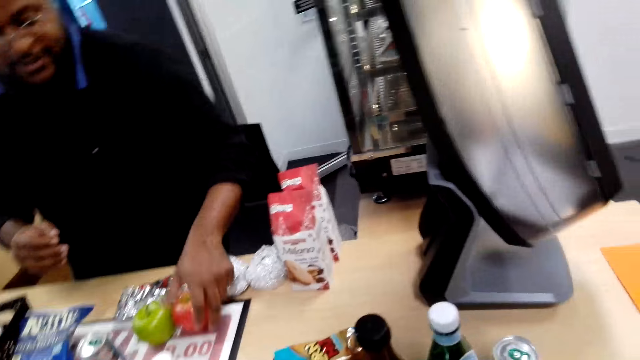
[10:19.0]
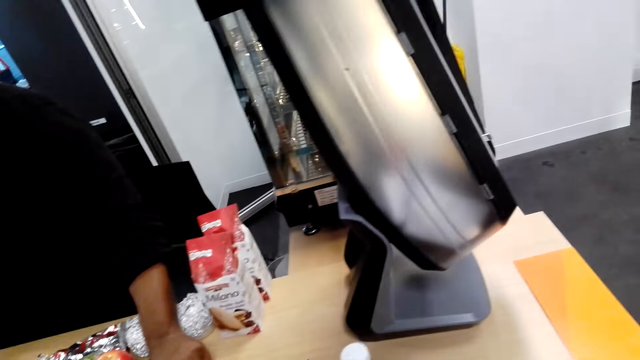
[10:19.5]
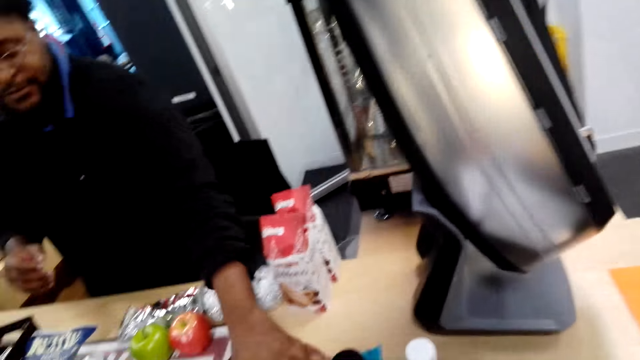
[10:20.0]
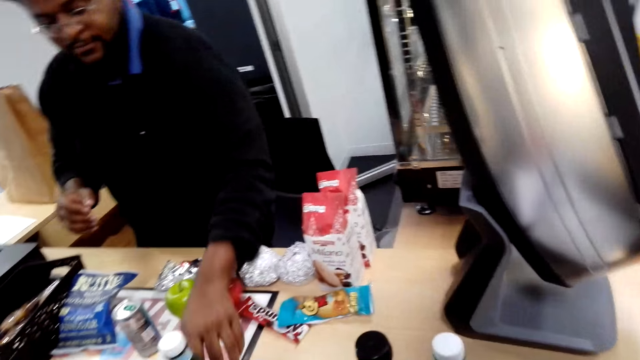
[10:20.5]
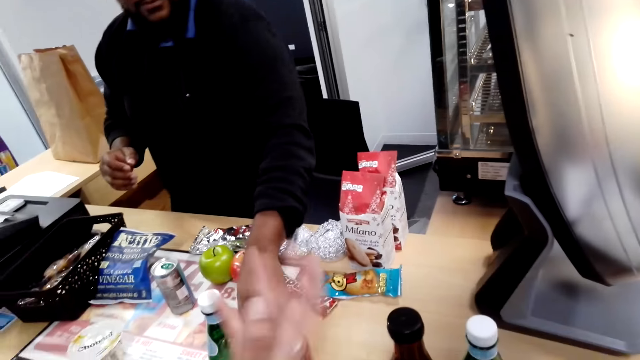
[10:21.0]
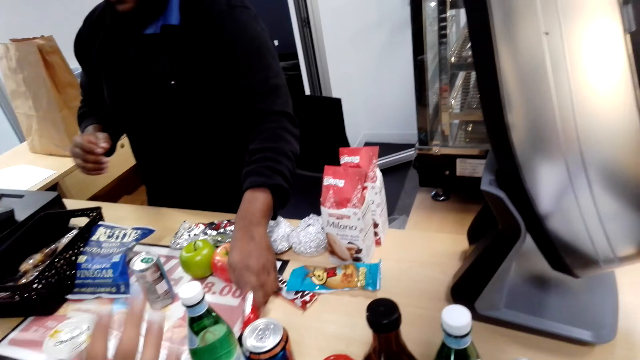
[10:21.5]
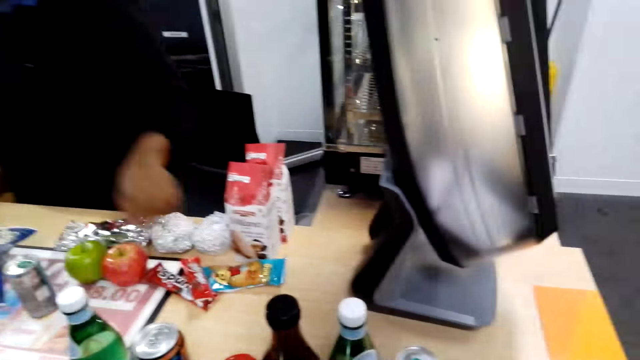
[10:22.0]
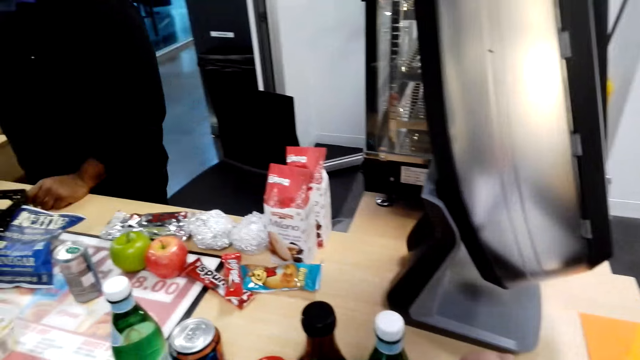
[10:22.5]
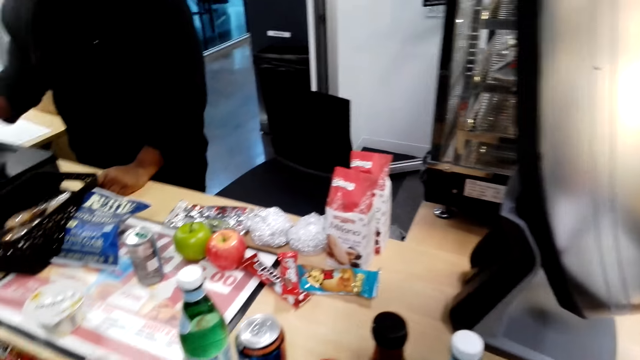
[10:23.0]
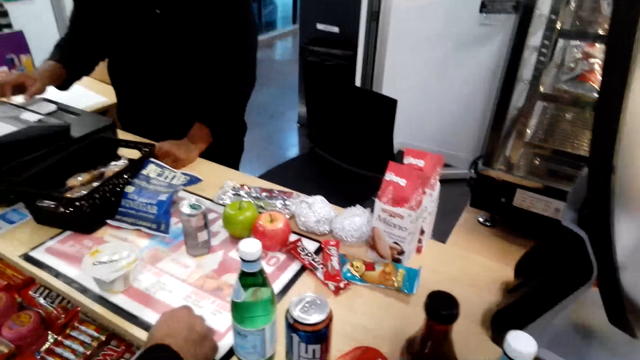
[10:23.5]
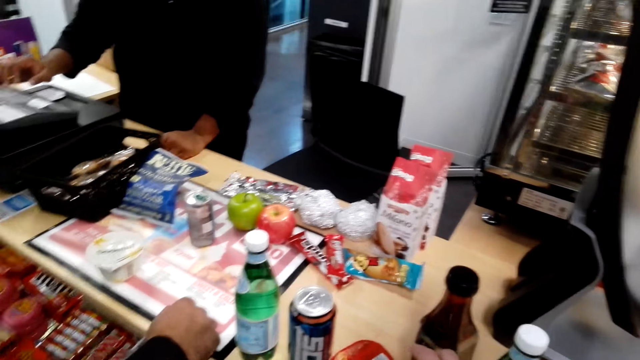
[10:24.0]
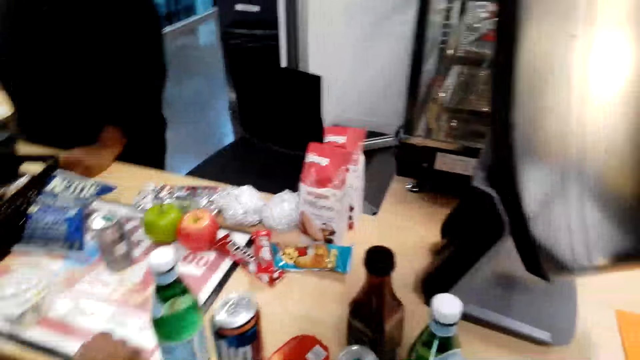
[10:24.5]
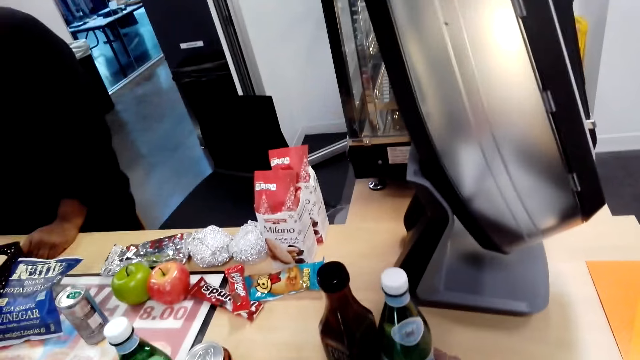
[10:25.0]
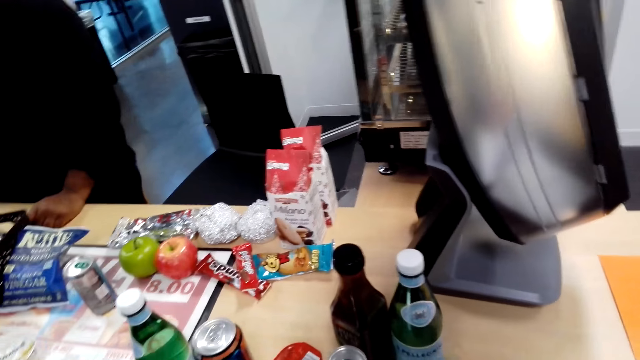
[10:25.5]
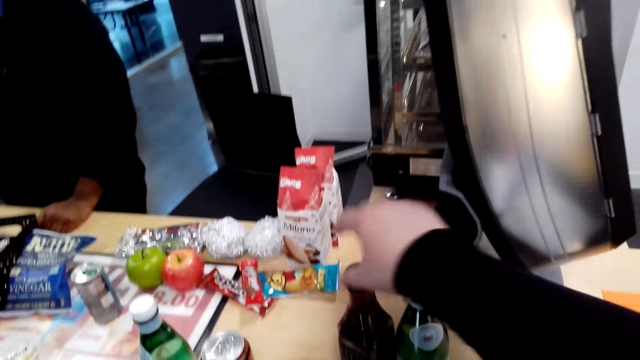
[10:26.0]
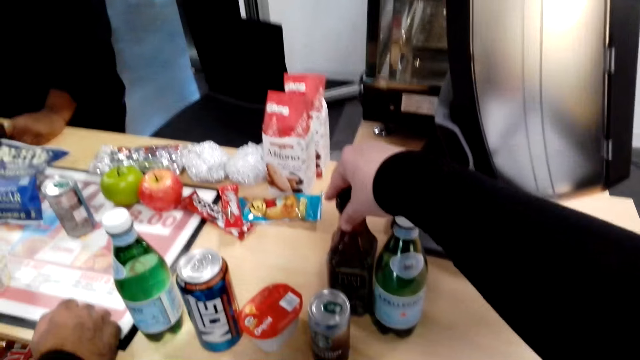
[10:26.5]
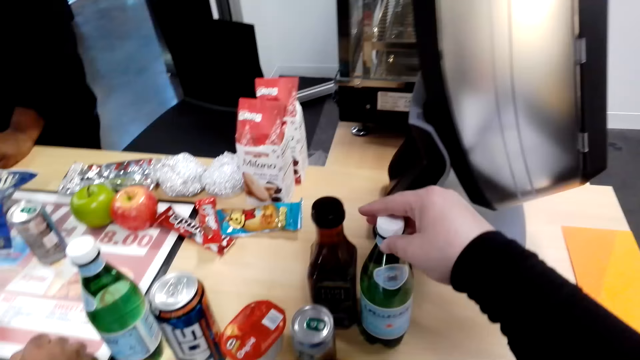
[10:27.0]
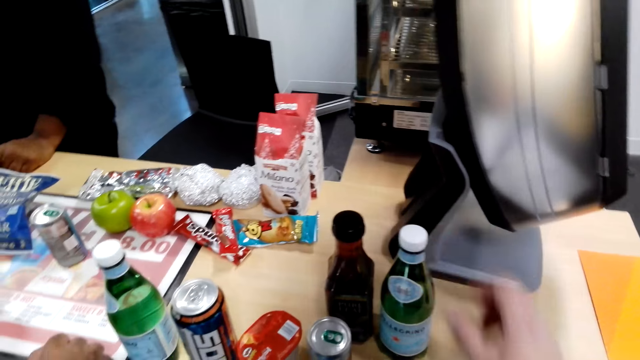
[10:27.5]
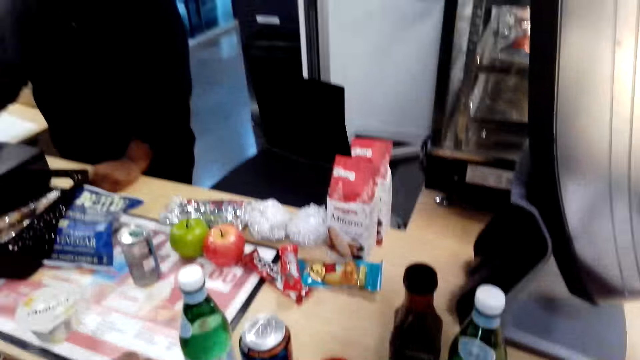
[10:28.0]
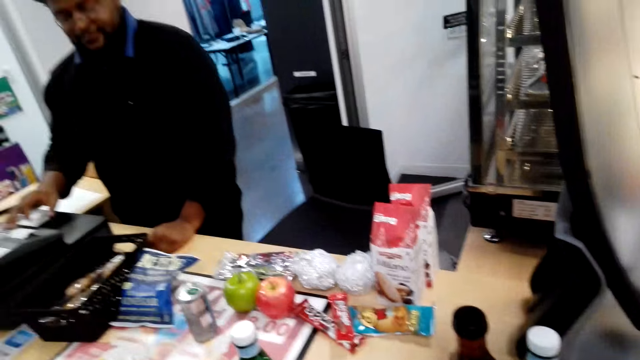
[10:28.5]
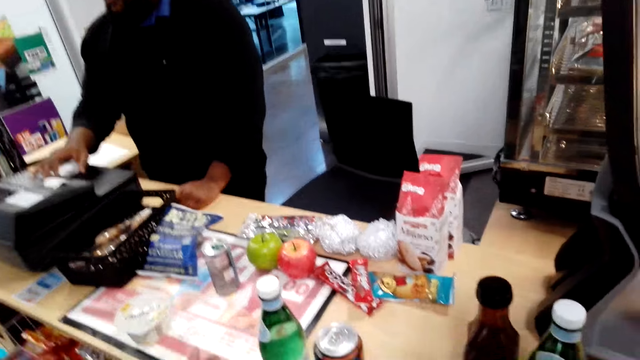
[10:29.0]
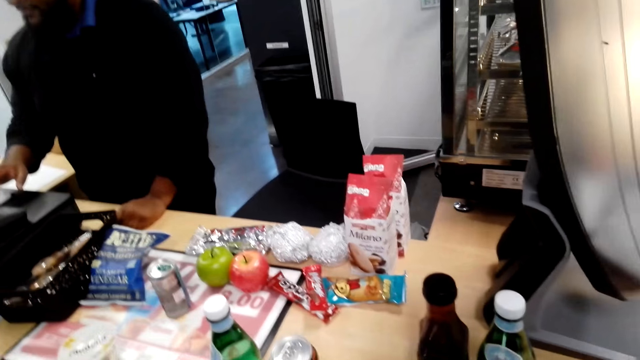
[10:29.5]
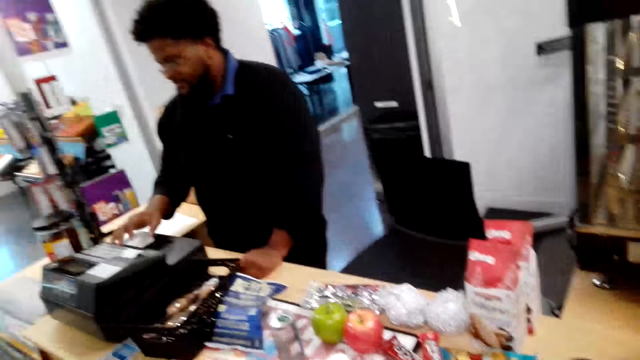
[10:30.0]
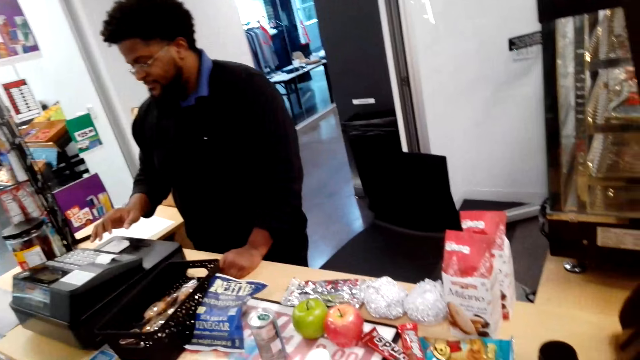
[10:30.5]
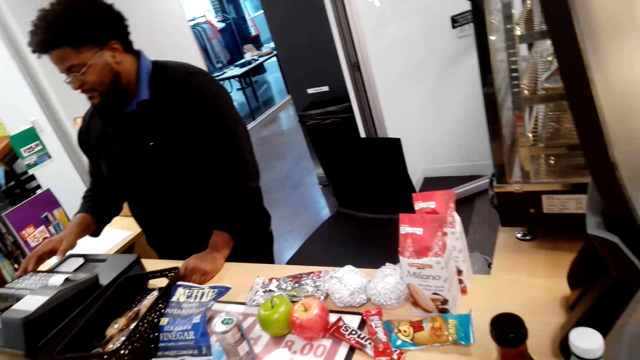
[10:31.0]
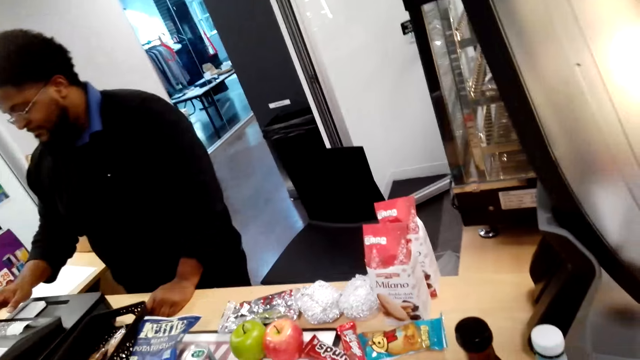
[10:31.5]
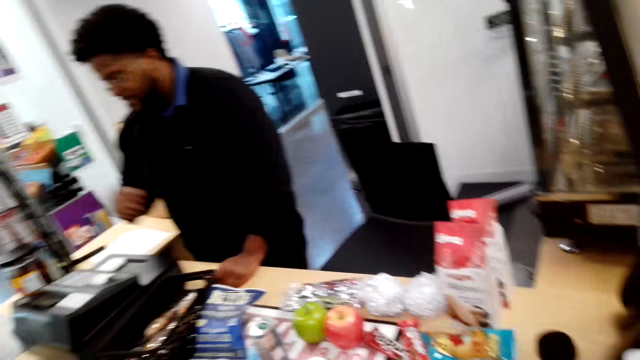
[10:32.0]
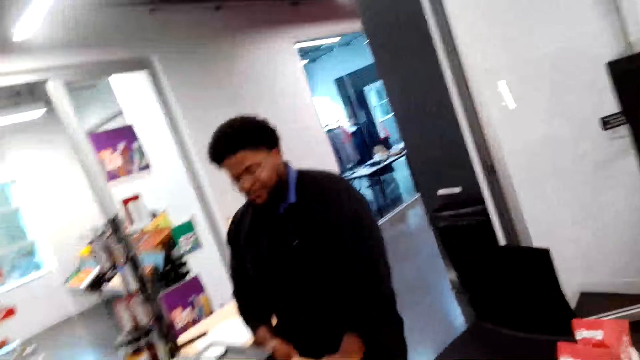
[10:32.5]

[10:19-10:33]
The camera wearer looks around. A man operates the billing machine. The camera wearer holds the bottle on the table. The man operates the billing machine. The camera wearer talks to the man.

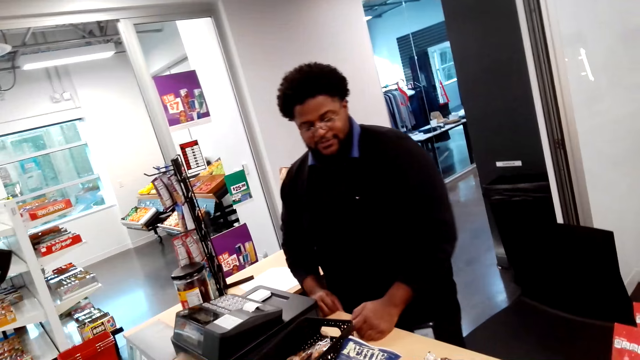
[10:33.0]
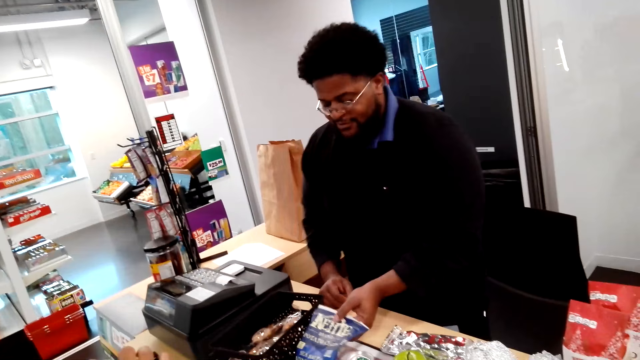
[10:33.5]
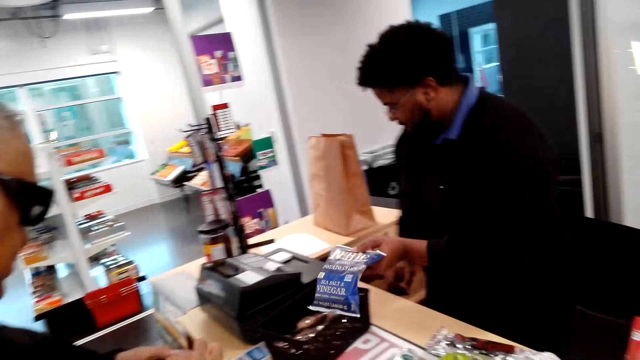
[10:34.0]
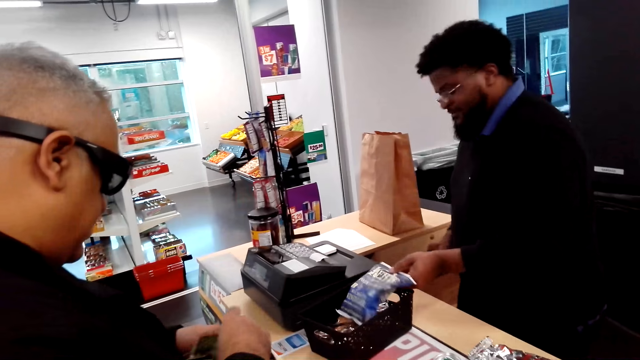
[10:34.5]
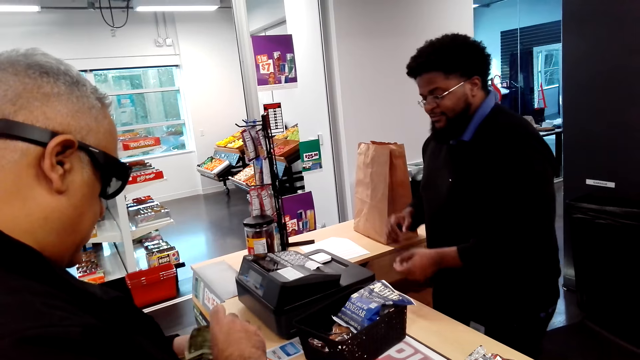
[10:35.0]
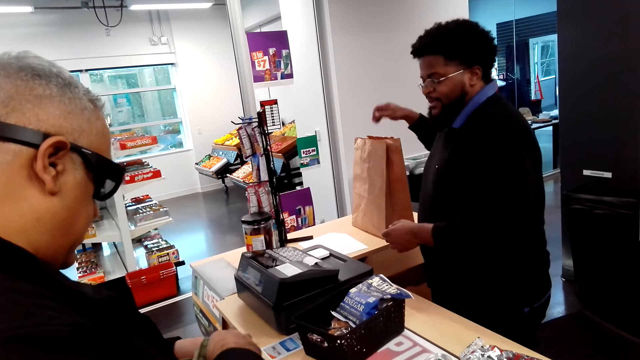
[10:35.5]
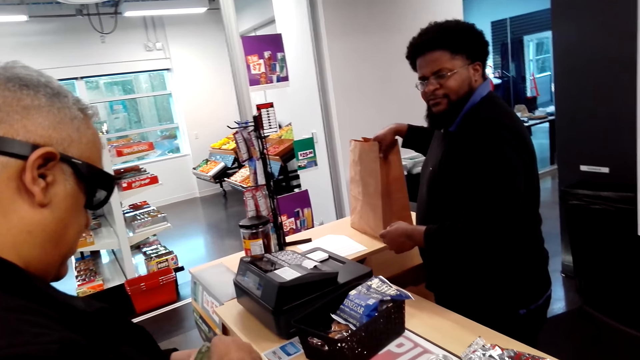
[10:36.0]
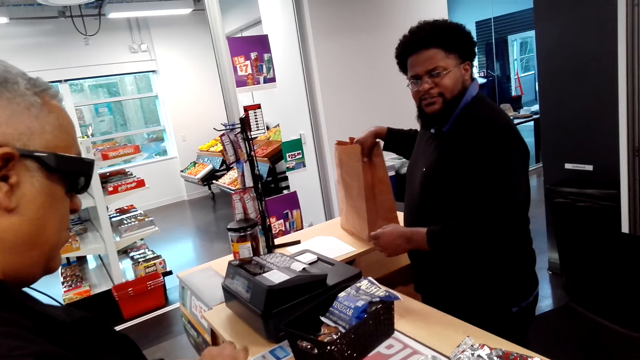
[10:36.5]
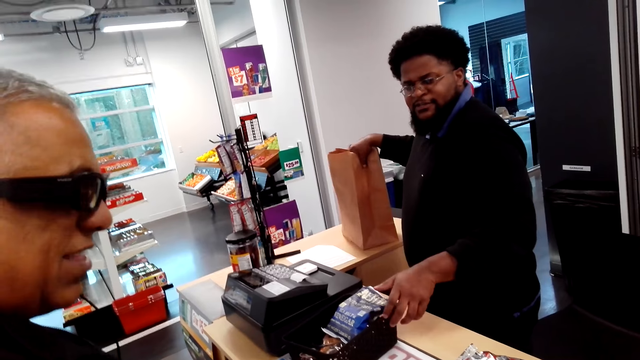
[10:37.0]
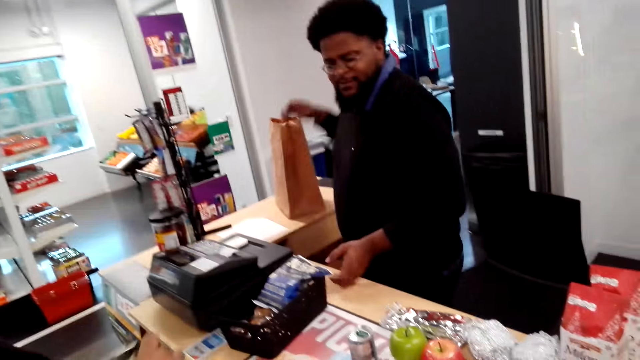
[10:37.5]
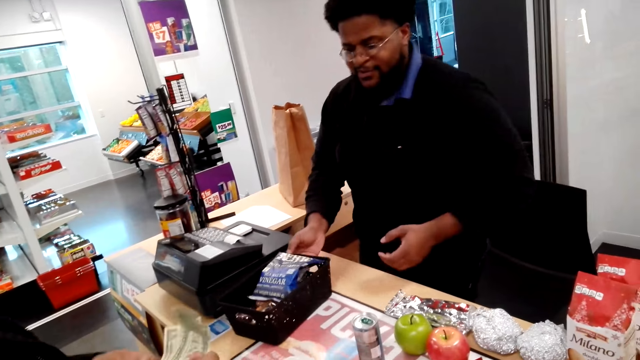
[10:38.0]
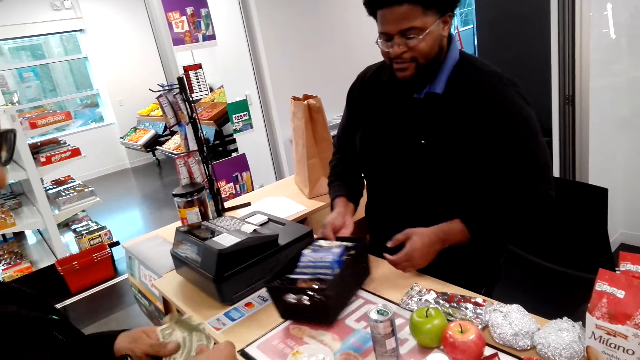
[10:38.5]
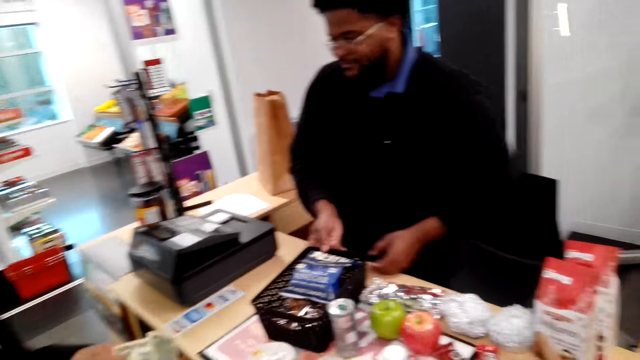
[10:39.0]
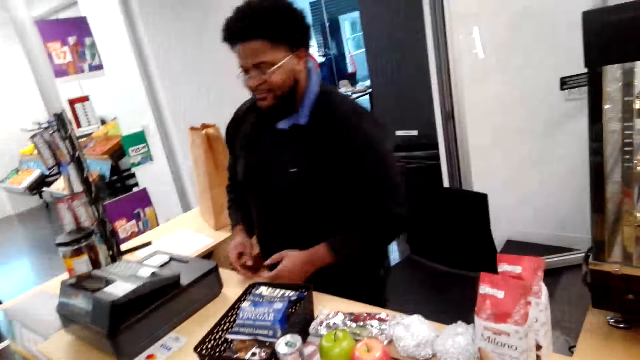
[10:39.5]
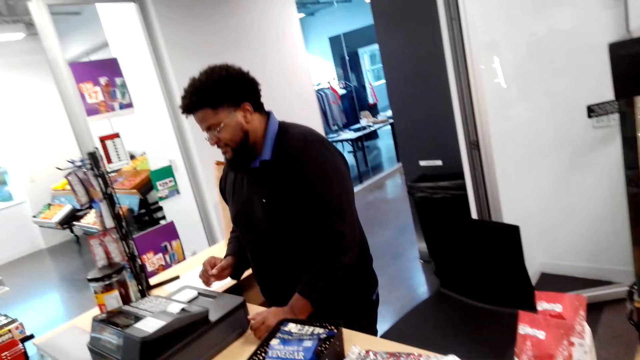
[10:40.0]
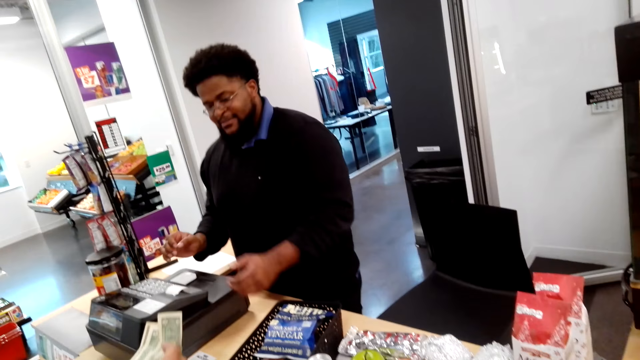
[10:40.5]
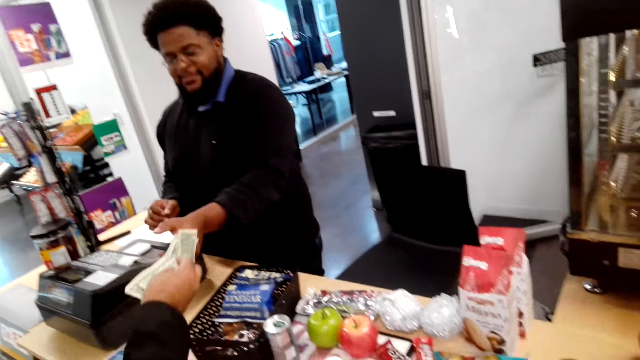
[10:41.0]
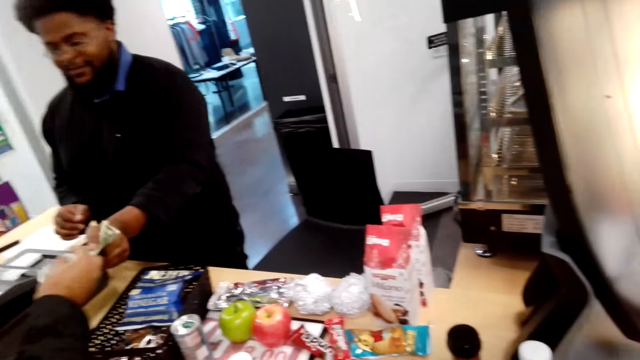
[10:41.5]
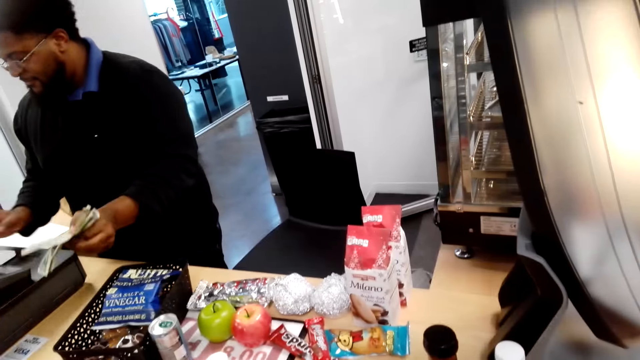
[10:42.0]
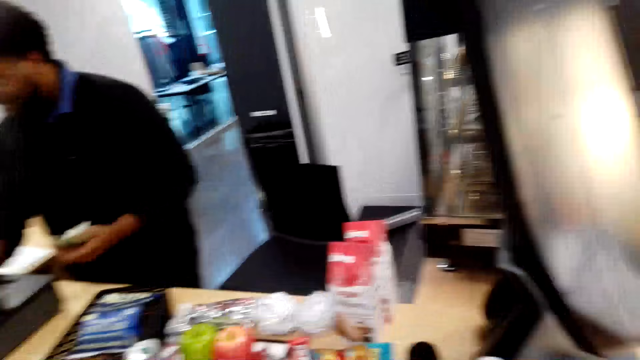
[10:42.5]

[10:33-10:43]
A man picks something on the table. He holds the paper bag on the table. Another man gives money to the cashier. The first man stands on the floor and operates the billing machine.
